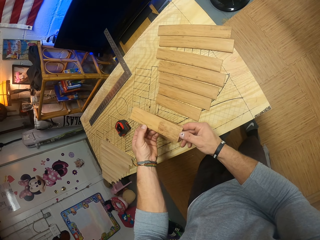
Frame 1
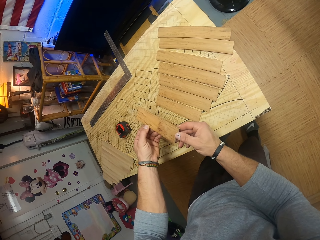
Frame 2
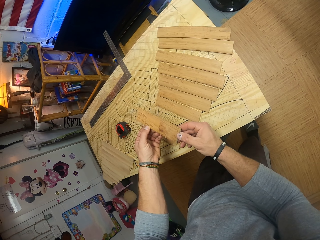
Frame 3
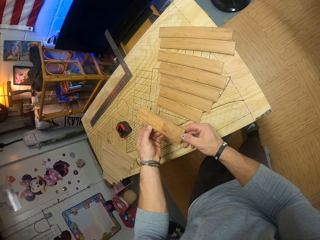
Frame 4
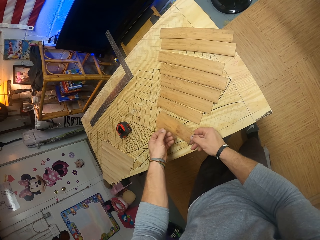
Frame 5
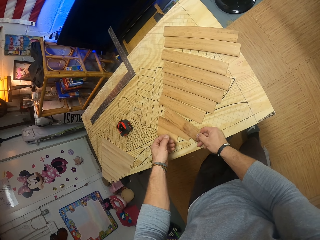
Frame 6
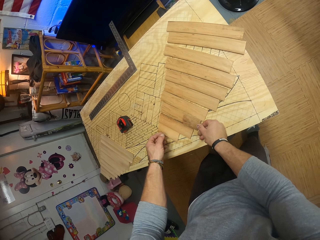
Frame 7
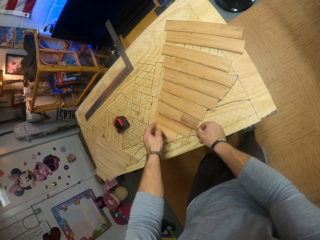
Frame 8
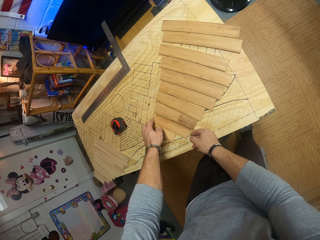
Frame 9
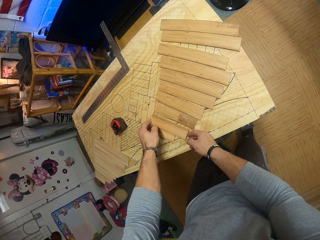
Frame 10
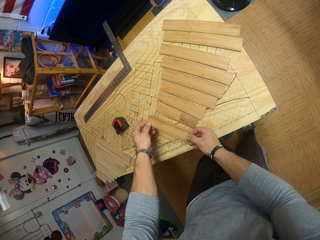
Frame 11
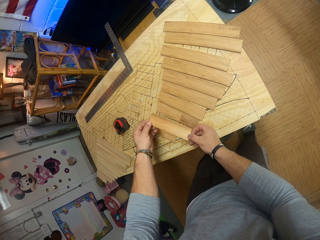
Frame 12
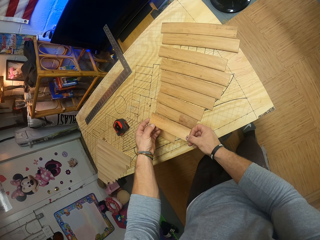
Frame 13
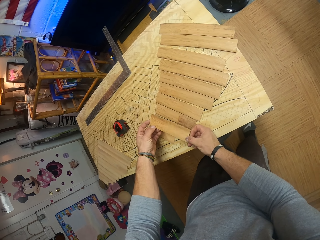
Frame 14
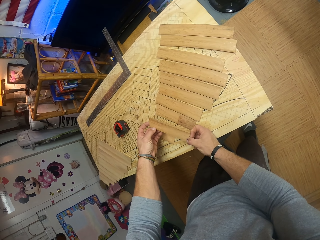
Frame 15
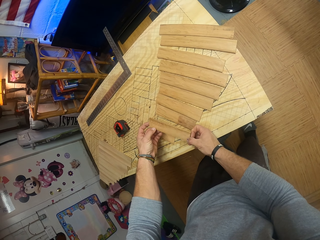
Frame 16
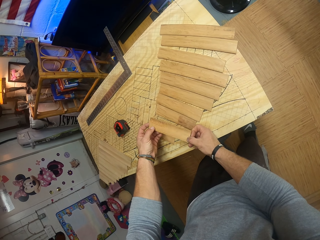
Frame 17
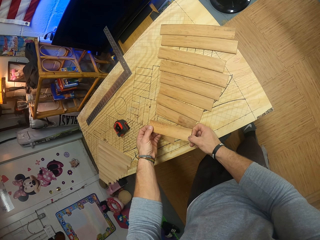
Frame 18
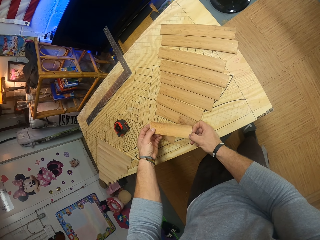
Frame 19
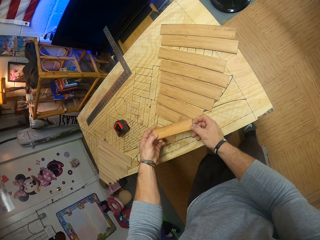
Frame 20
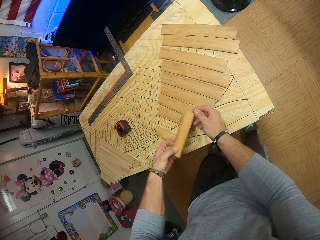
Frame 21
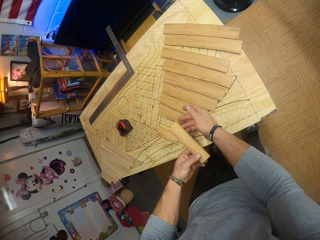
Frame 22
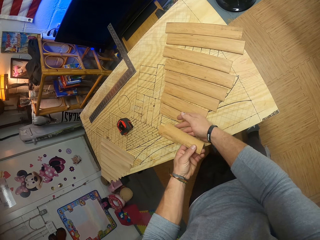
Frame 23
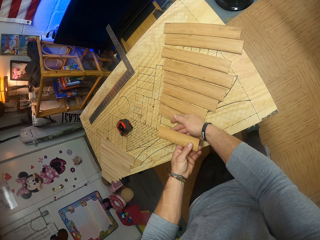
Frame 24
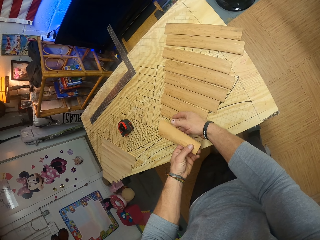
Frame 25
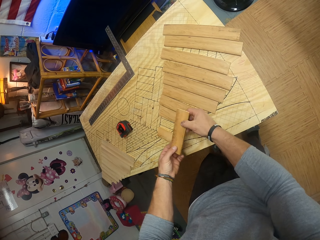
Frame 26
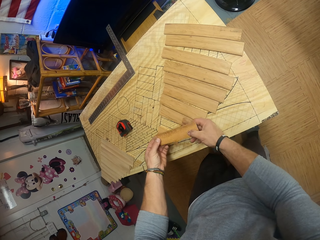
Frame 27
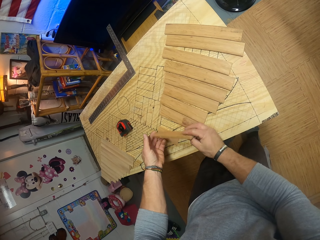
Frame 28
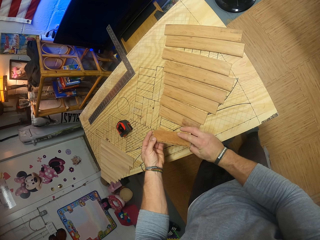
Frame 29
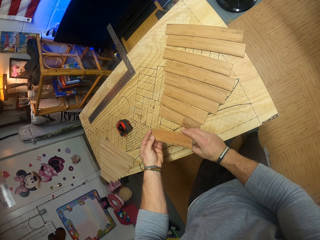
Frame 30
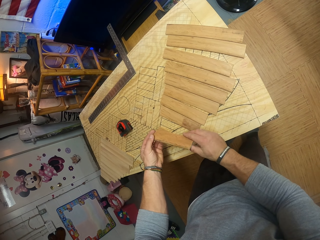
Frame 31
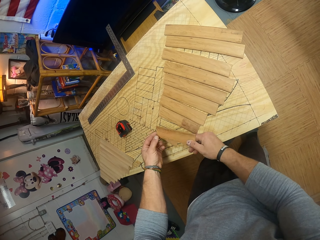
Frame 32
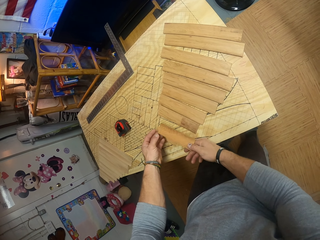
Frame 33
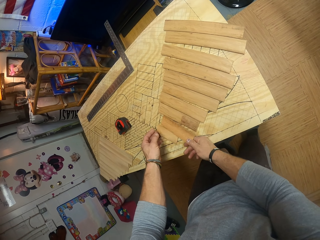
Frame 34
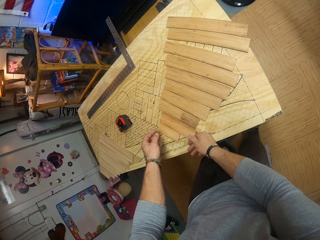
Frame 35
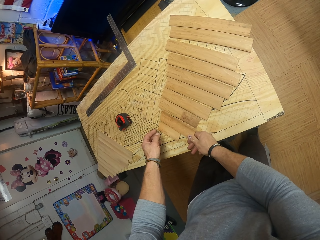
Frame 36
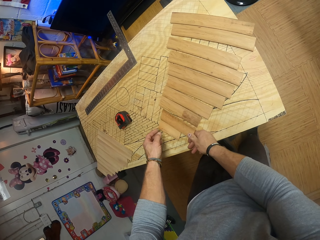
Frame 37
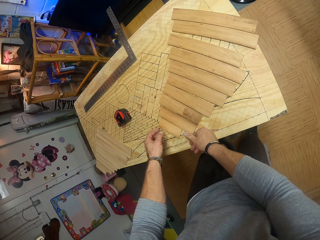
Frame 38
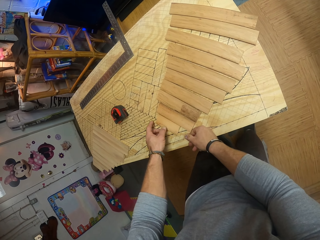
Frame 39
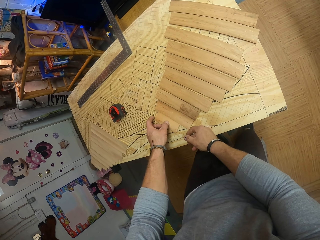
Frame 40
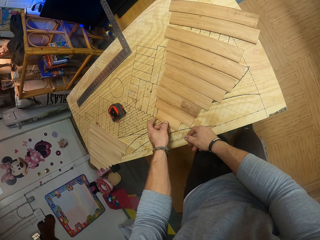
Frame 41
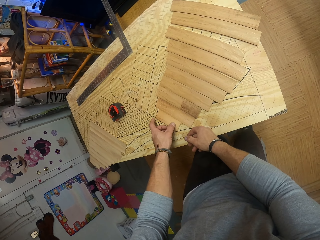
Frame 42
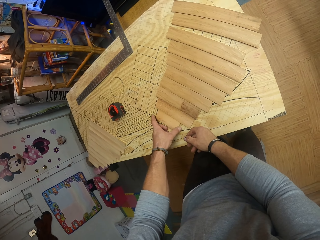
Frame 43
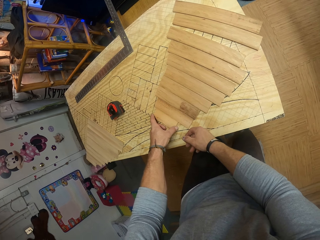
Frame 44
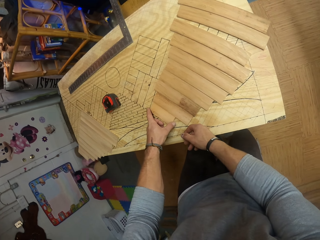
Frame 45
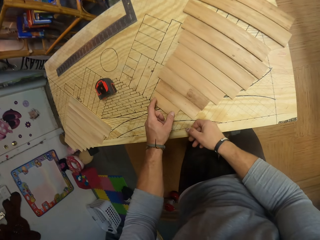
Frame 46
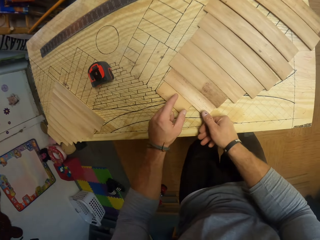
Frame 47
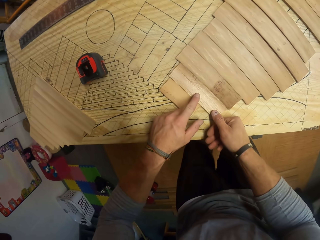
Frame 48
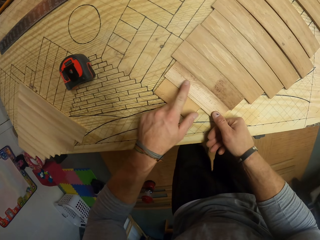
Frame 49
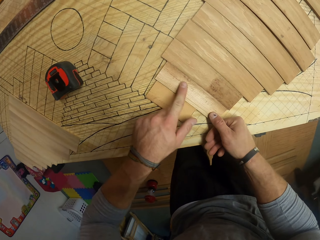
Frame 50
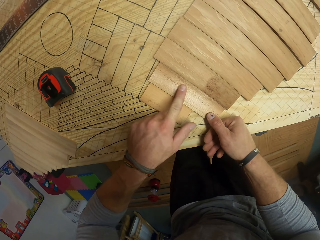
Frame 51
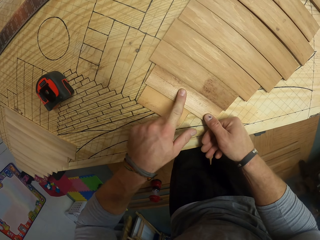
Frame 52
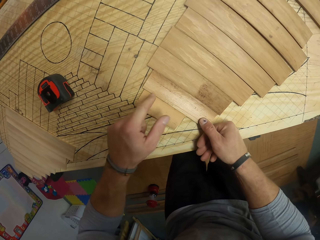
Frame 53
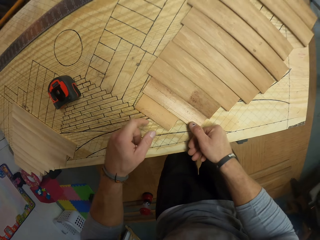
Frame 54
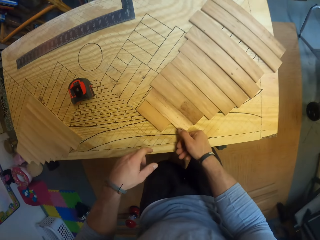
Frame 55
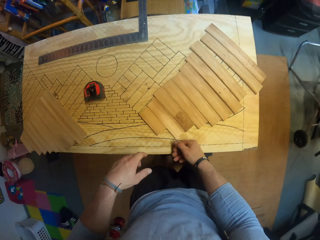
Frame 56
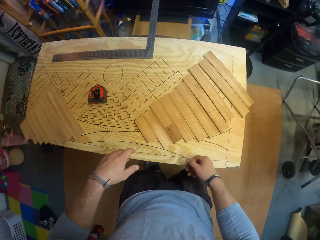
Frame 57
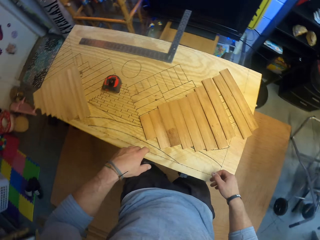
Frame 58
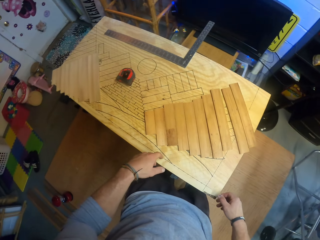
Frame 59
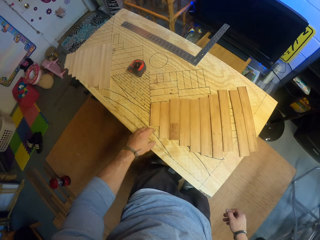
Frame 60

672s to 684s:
The camera wearer drops the piece of wood on the wooden plank with his right hand. He carries the piece of wood from the wooden plank with both hands. He turns the piece of wood with both hands. He drops the piece of wood on the wooden plank with his right hand. He stacks the pieces of wood on each other with both hands.

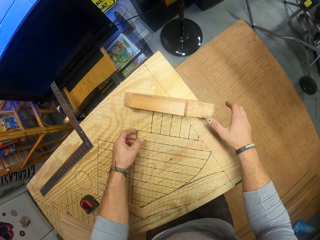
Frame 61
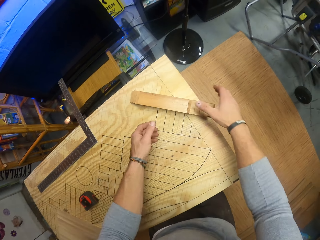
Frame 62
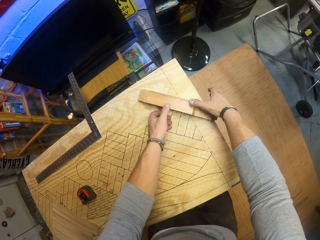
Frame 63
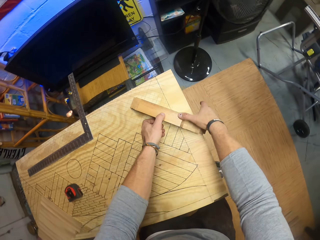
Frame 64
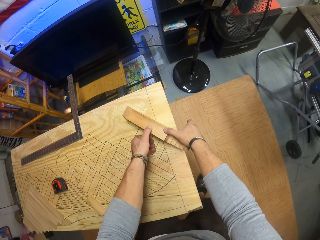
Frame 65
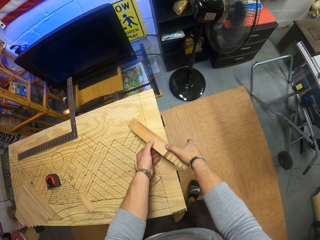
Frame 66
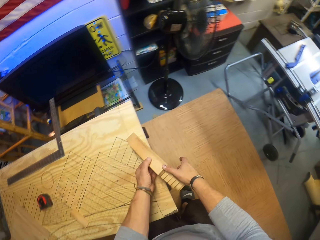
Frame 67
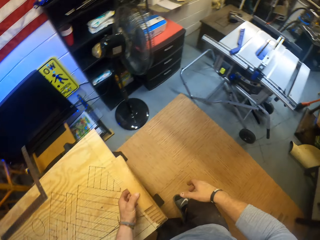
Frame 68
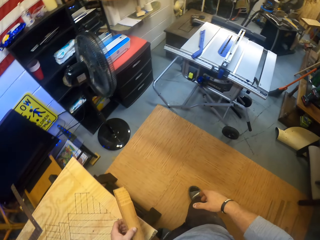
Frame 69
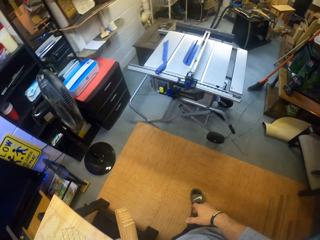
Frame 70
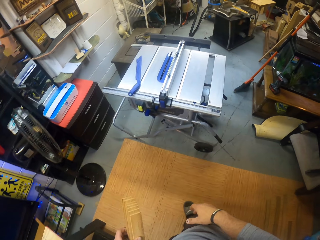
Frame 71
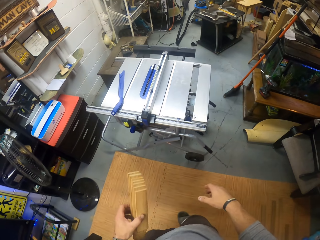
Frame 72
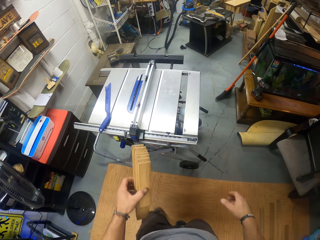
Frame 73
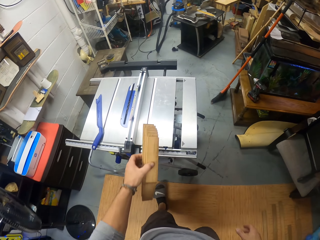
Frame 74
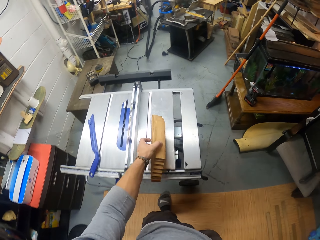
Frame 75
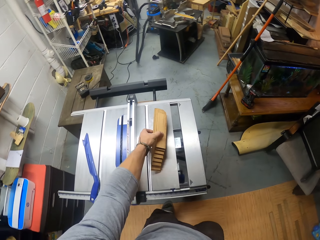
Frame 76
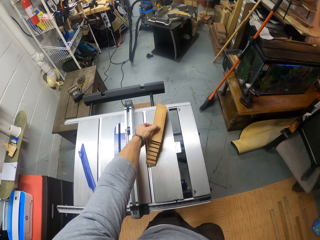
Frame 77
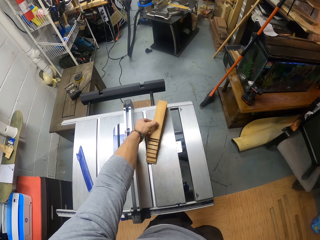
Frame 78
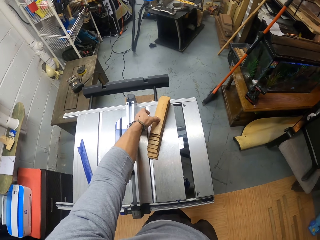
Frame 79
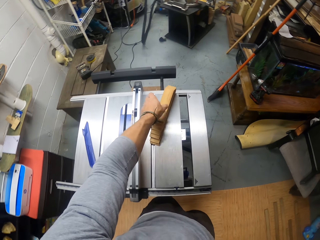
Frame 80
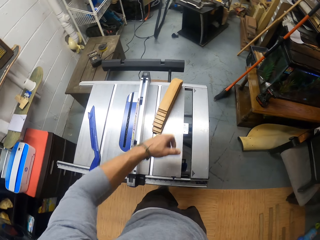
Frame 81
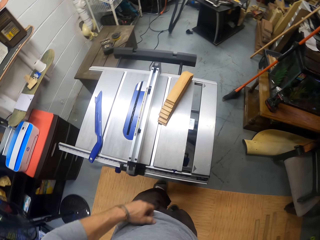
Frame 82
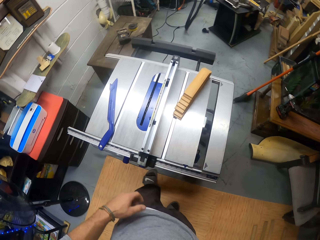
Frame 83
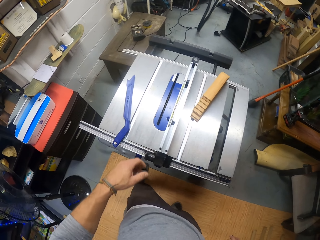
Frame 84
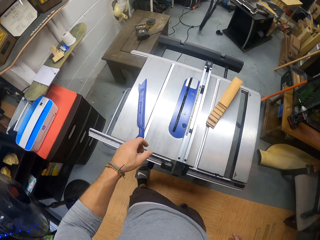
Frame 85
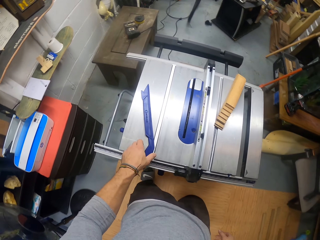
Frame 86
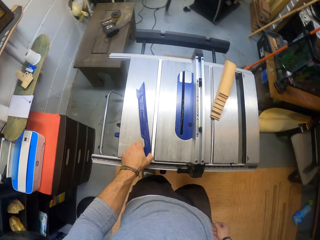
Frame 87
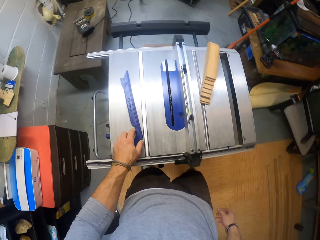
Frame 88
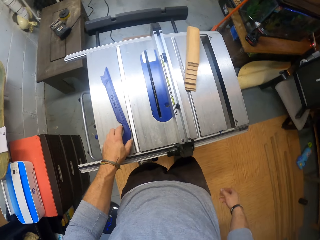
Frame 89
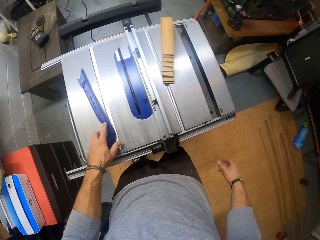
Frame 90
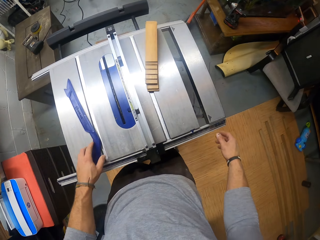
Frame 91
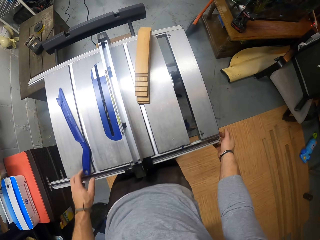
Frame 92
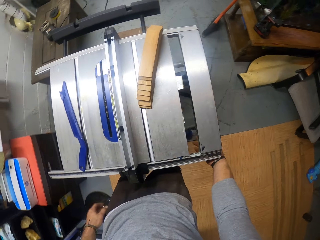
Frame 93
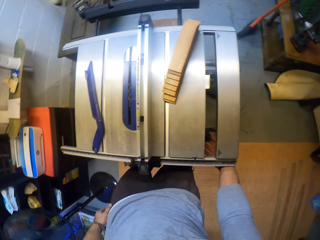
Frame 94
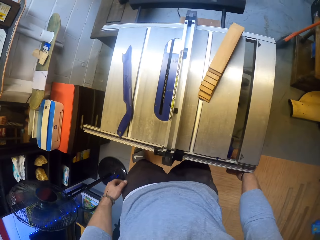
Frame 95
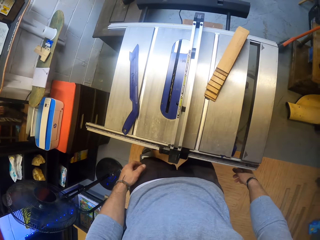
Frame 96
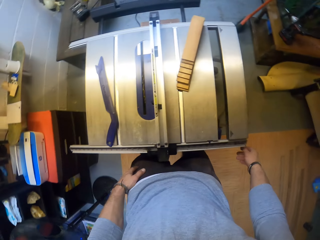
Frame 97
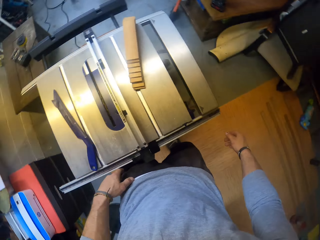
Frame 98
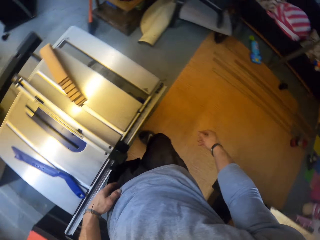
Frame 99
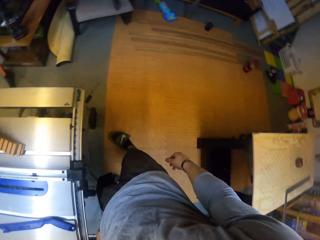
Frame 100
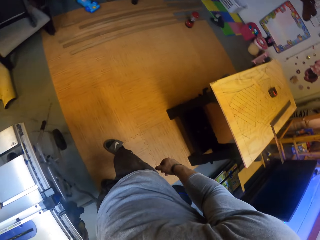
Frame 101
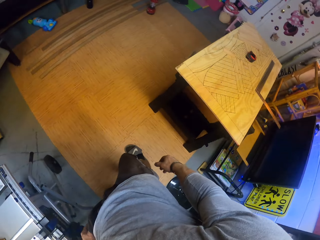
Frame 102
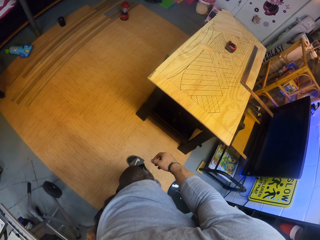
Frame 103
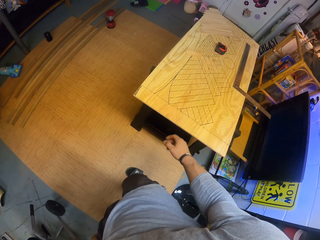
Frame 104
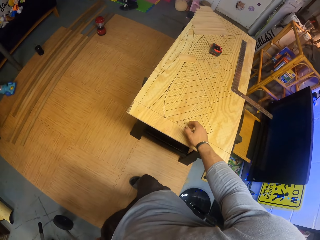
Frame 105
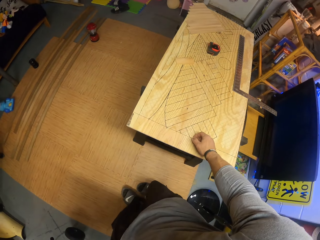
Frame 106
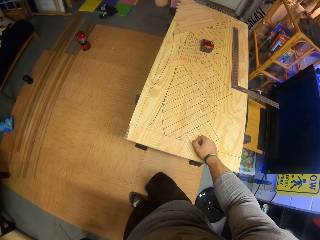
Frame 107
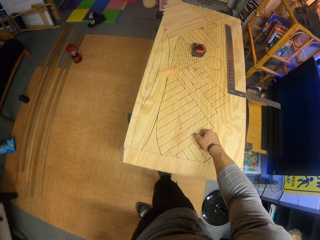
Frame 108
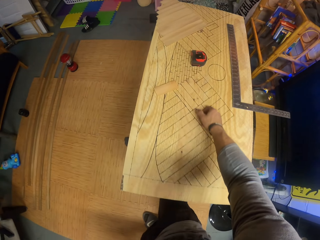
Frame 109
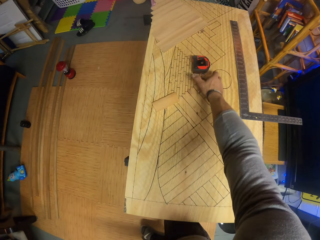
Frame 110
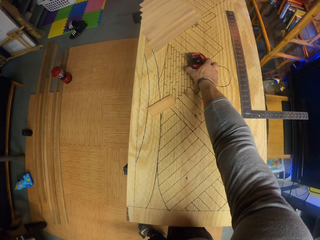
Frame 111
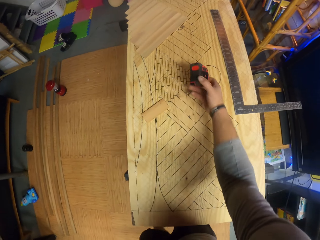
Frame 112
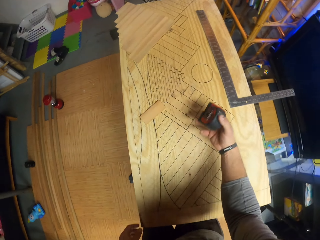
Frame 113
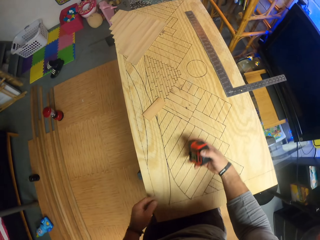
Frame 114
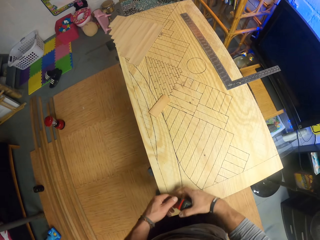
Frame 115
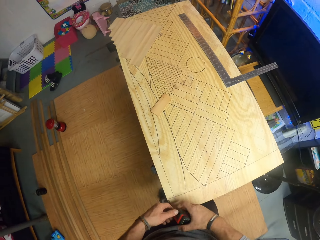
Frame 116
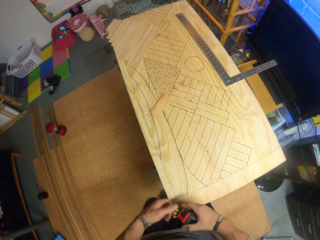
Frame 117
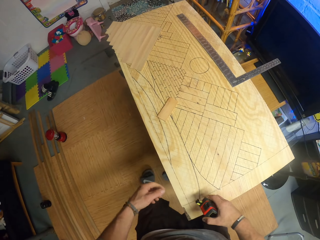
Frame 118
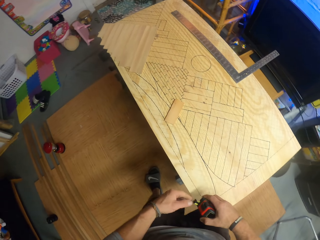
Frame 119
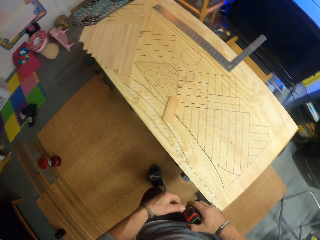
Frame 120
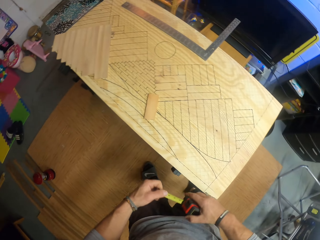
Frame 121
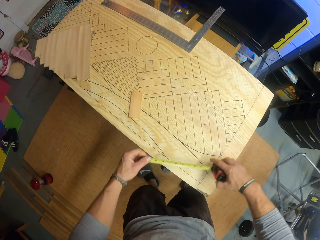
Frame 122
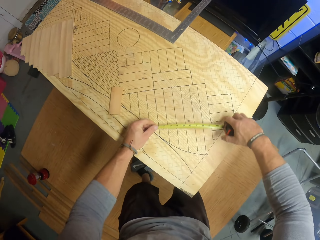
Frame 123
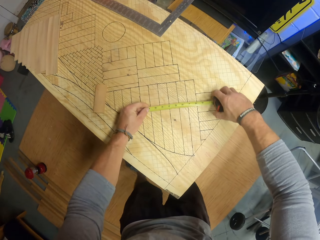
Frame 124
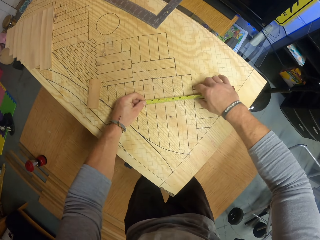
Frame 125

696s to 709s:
The camera wearer picks the pieces of wood. He carries the pieces of wood from the wooden plank with his left hand. He walks. He drops the pieces of wood on a table saw with his left hand. He touches the table saw cutter. He walks. He carries the meter tape or tape measure from the wooden plank with his right hand. He picks the tape measure and pulls the tape measure. He takes a measurement on the wooden plank with the meter tape in both hands.
